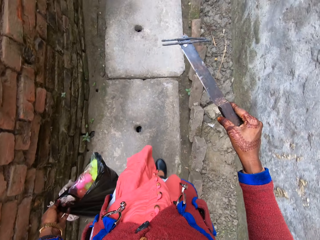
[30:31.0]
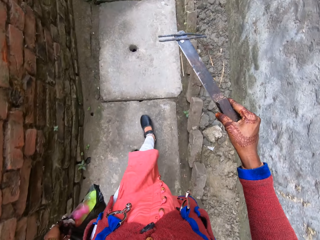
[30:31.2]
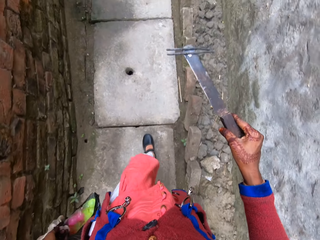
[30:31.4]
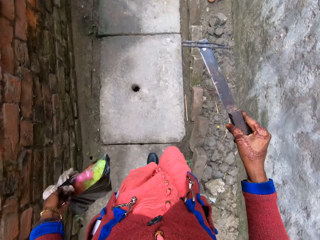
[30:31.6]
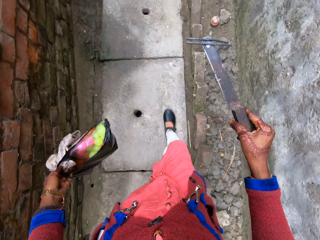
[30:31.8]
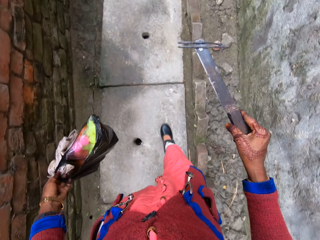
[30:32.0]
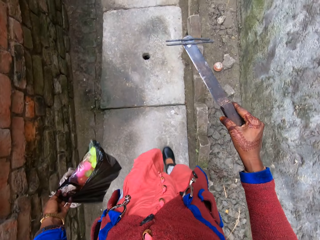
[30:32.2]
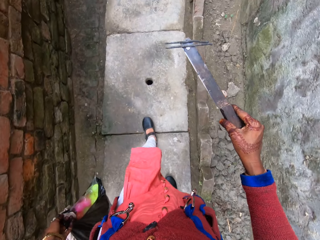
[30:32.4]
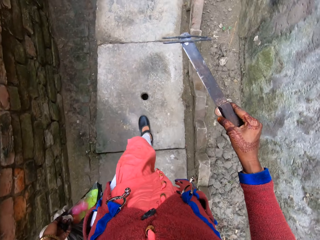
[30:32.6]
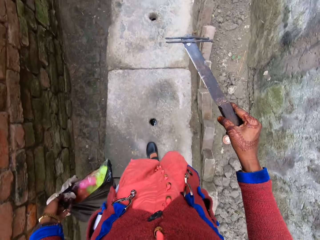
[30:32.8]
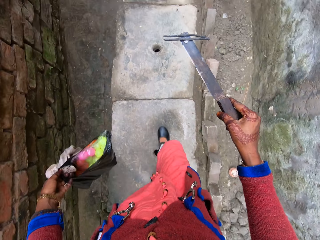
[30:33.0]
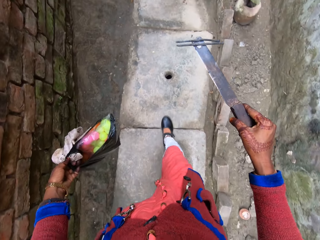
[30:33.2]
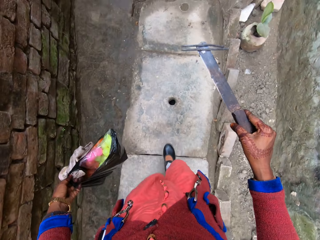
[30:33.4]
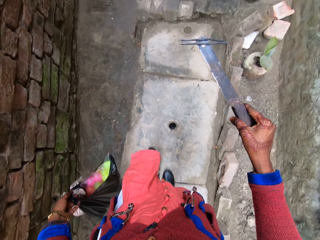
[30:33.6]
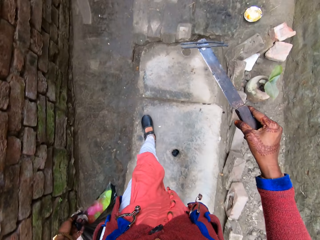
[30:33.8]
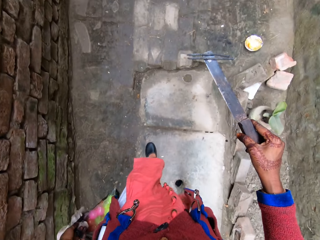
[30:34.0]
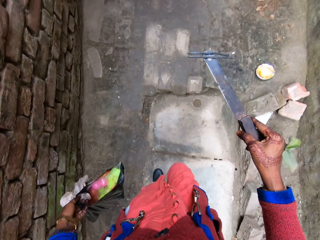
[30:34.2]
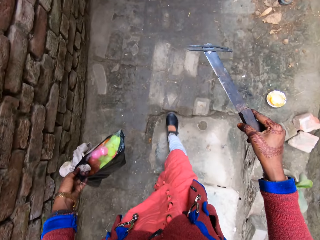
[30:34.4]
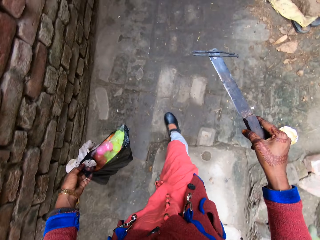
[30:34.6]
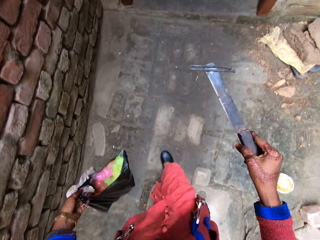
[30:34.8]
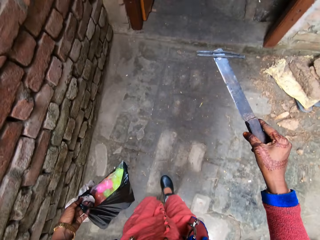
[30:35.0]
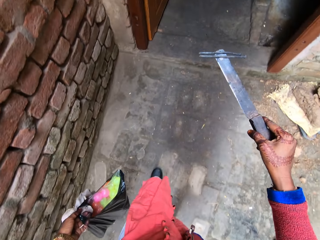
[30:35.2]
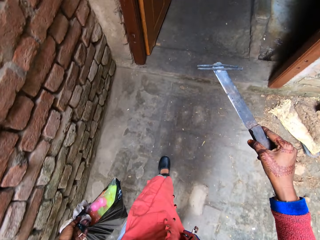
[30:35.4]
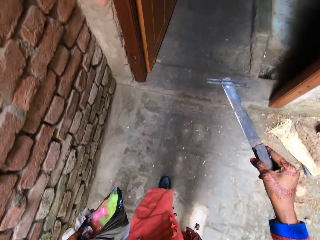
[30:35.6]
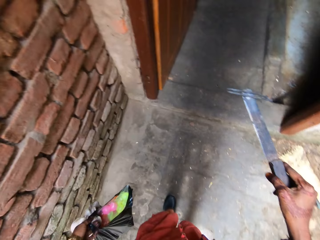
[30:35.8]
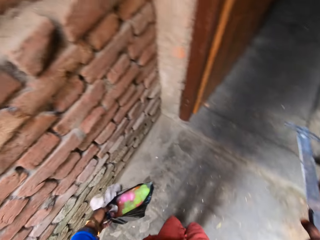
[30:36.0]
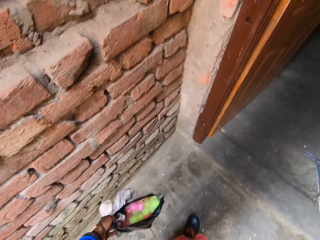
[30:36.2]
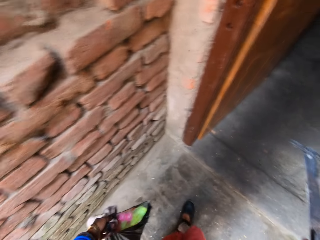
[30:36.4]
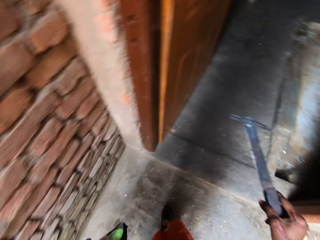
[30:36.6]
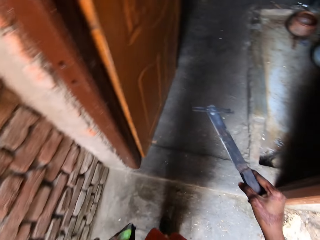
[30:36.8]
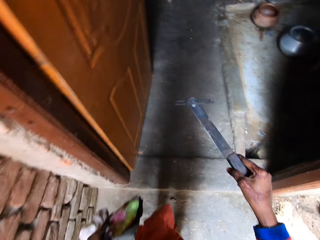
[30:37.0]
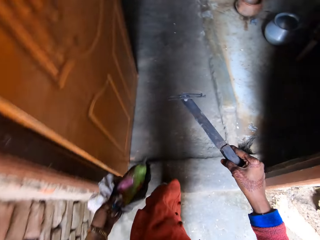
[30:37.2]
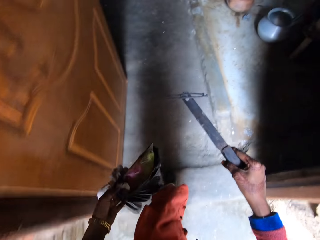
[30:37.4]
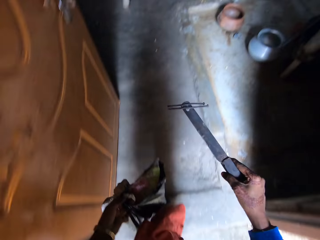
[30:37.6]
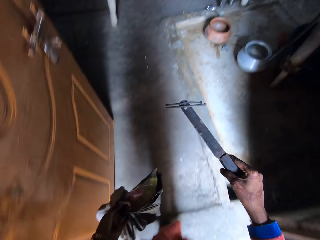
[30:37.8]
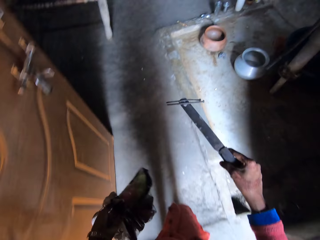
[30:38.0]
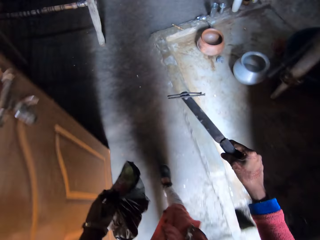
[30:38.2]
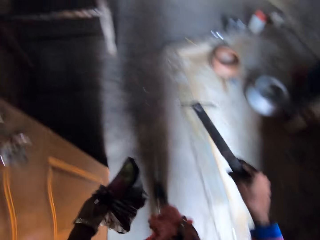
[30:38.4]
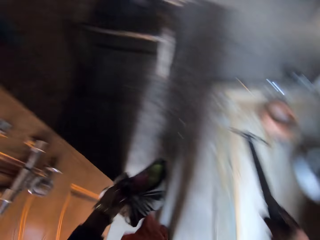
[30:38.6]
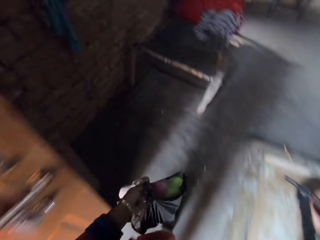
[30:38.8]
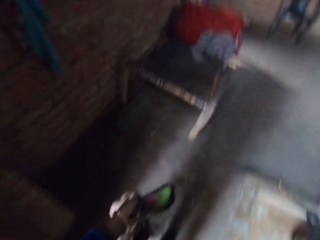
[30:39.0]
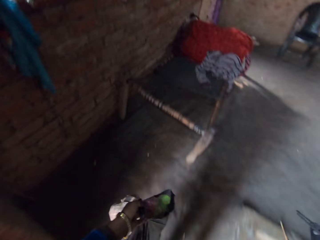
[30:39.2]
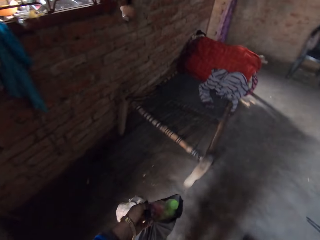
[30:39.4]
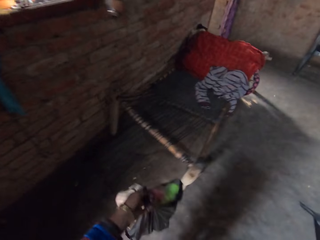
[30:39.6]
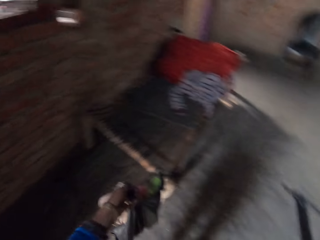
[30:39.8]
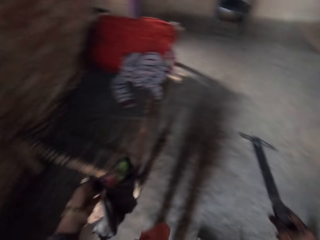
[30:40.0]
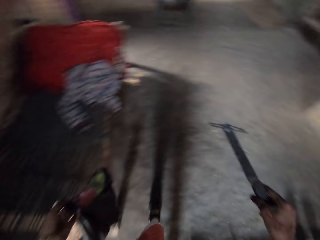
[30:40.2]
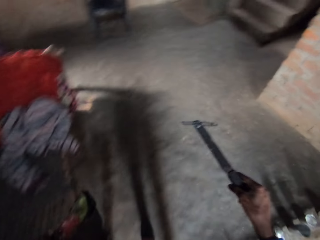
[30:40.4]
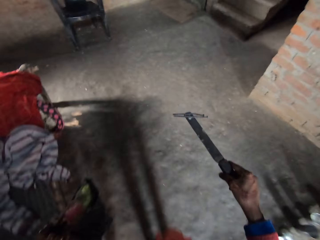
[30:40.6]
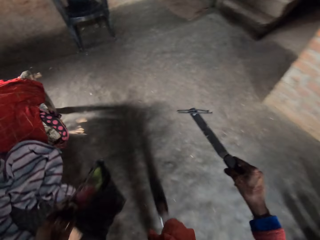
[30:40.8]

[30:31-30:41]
The camera wearer enters the house.

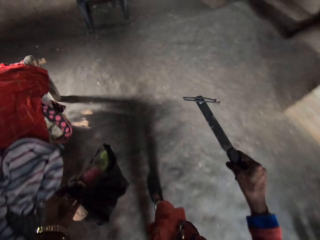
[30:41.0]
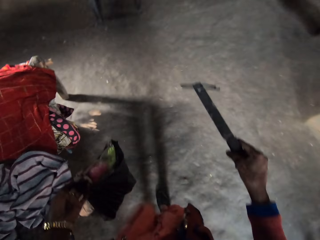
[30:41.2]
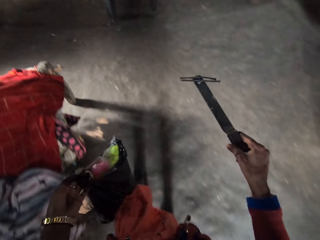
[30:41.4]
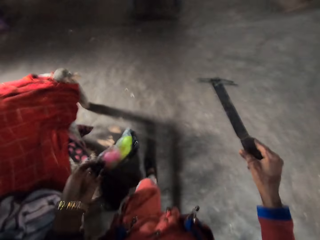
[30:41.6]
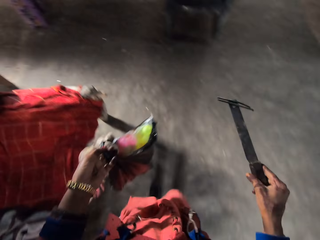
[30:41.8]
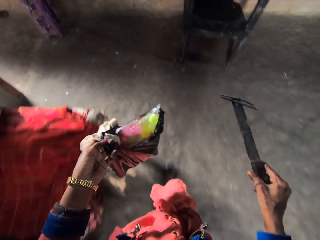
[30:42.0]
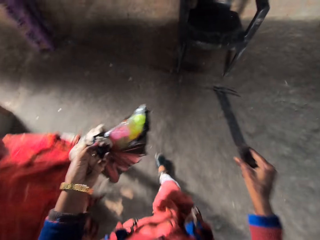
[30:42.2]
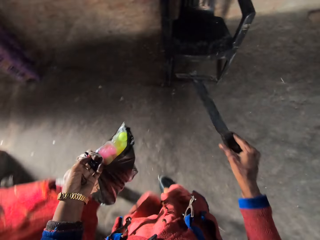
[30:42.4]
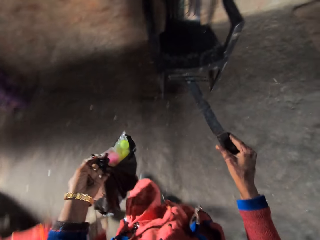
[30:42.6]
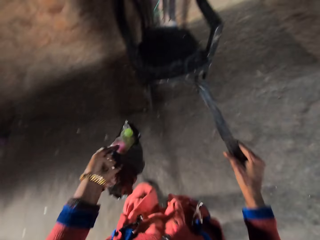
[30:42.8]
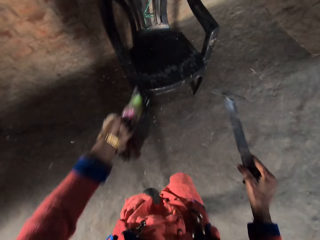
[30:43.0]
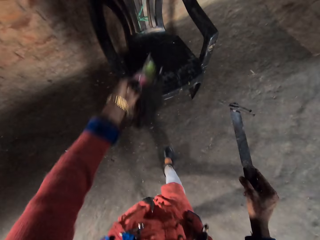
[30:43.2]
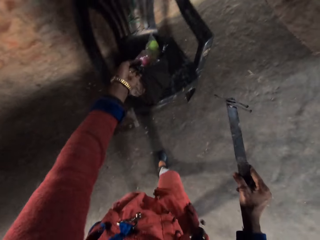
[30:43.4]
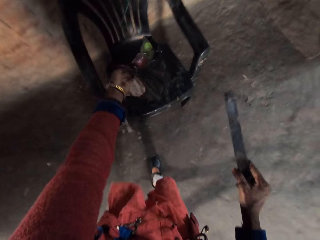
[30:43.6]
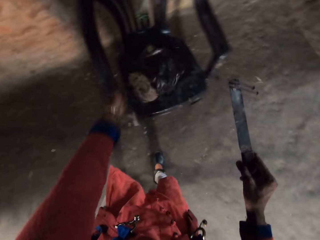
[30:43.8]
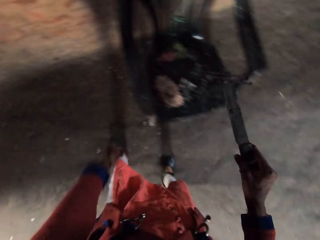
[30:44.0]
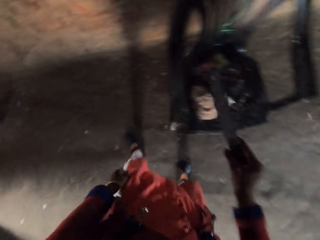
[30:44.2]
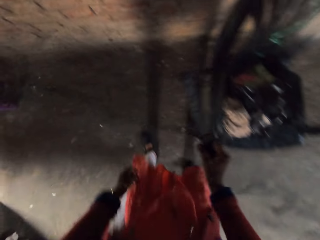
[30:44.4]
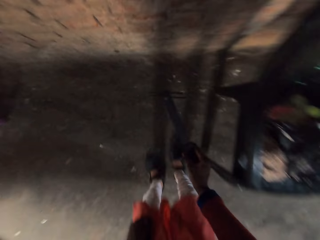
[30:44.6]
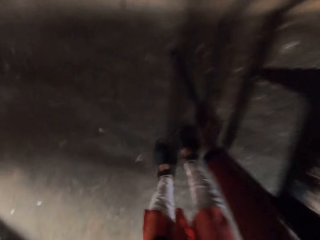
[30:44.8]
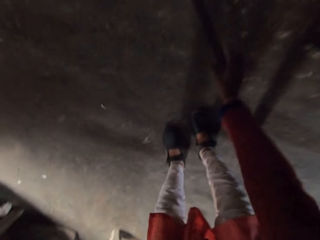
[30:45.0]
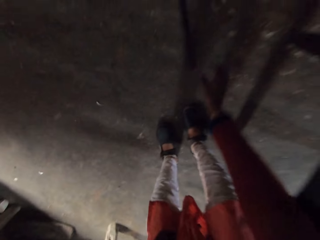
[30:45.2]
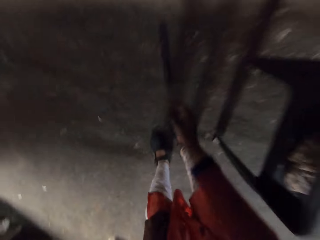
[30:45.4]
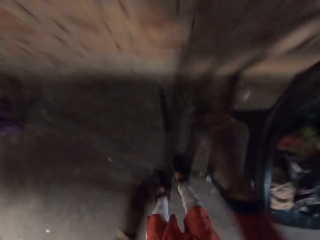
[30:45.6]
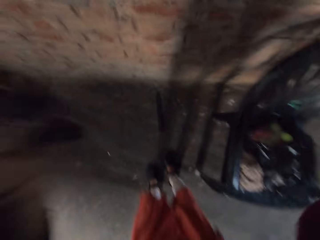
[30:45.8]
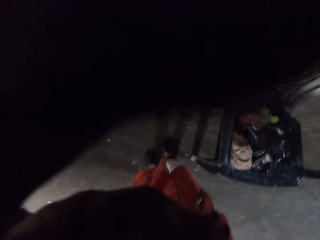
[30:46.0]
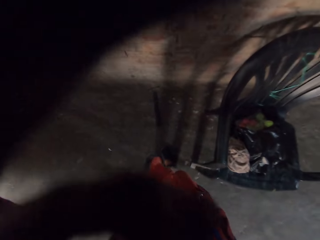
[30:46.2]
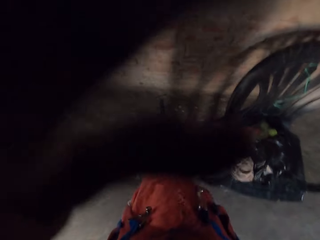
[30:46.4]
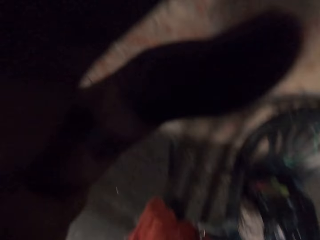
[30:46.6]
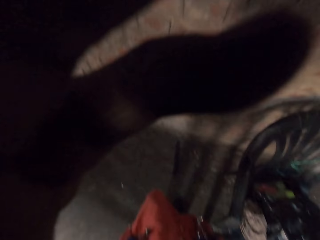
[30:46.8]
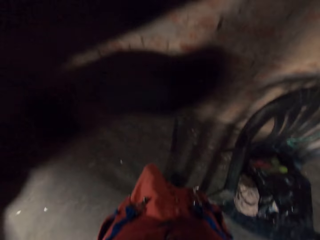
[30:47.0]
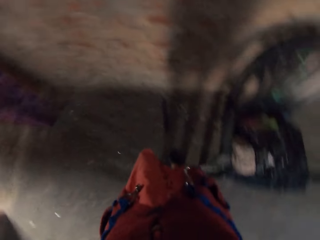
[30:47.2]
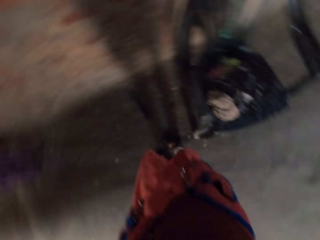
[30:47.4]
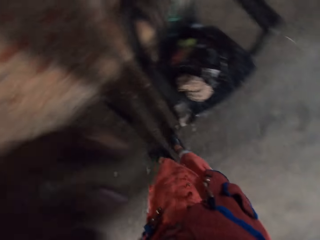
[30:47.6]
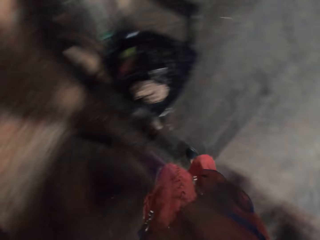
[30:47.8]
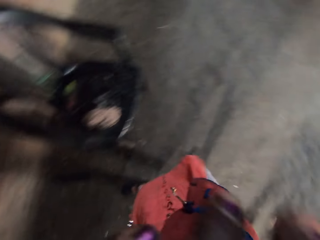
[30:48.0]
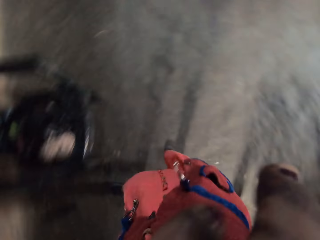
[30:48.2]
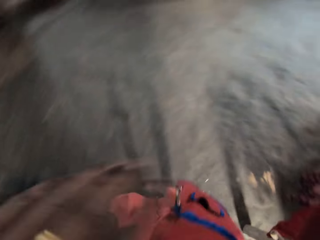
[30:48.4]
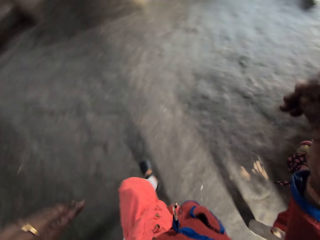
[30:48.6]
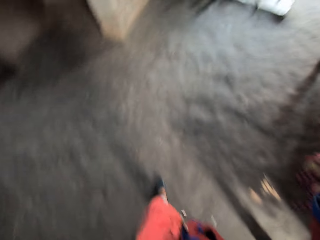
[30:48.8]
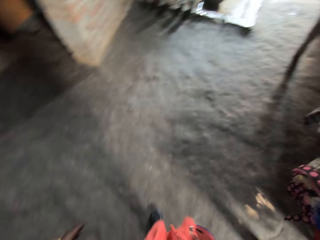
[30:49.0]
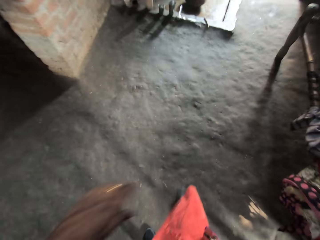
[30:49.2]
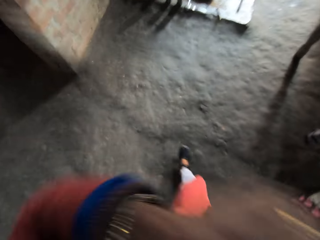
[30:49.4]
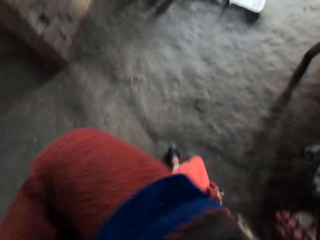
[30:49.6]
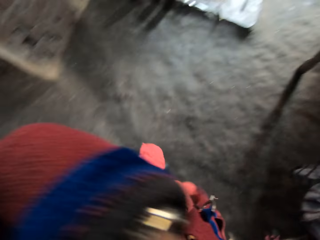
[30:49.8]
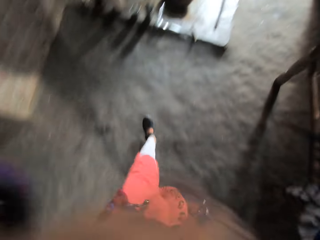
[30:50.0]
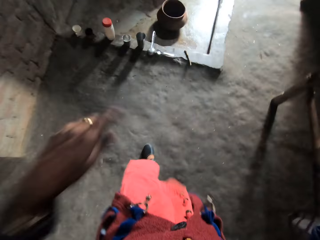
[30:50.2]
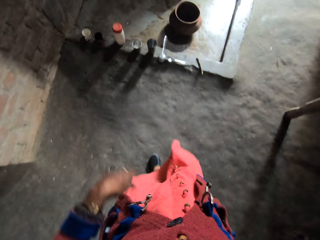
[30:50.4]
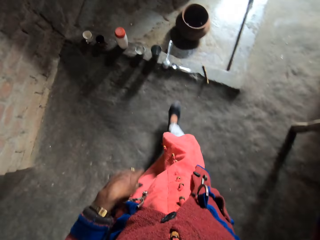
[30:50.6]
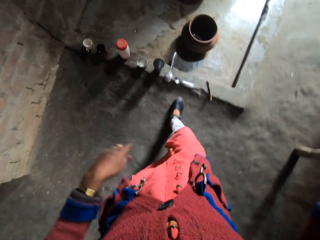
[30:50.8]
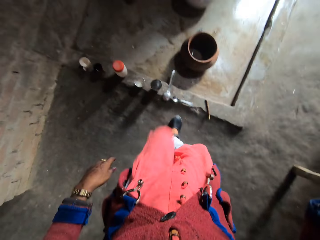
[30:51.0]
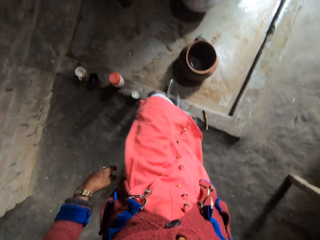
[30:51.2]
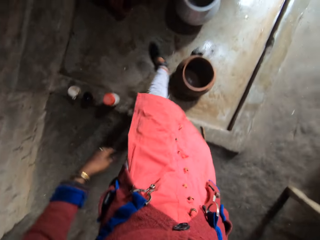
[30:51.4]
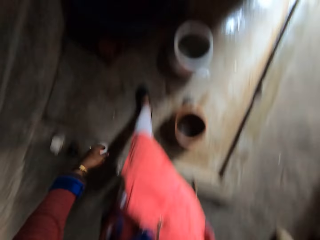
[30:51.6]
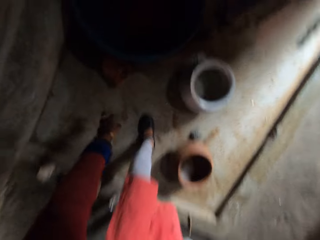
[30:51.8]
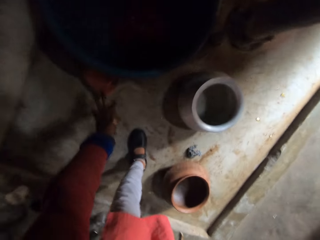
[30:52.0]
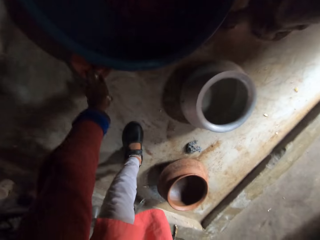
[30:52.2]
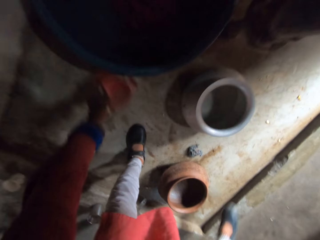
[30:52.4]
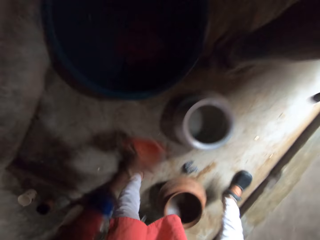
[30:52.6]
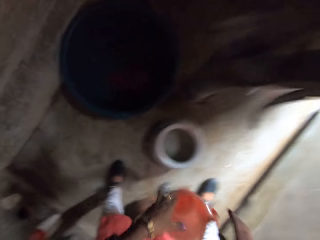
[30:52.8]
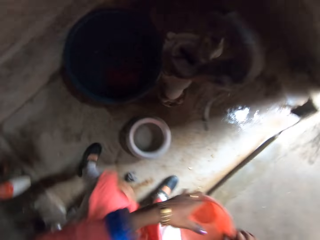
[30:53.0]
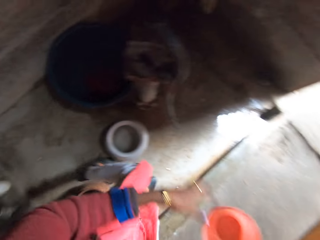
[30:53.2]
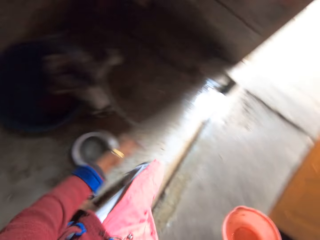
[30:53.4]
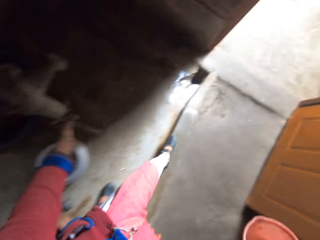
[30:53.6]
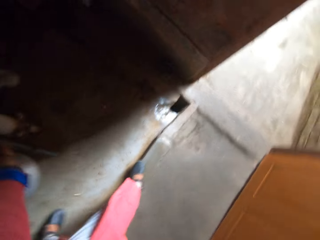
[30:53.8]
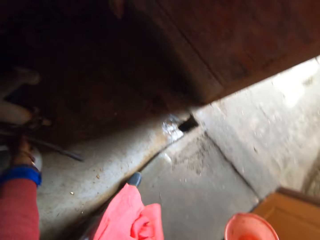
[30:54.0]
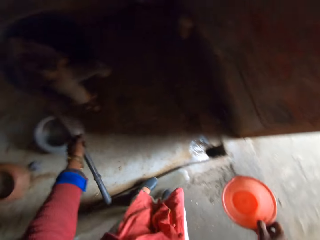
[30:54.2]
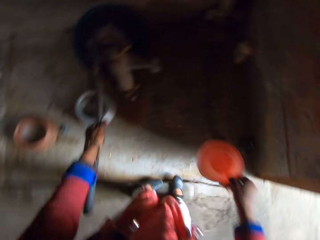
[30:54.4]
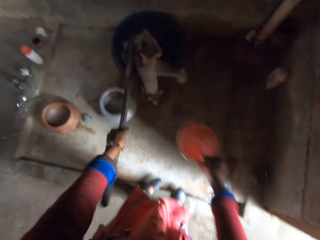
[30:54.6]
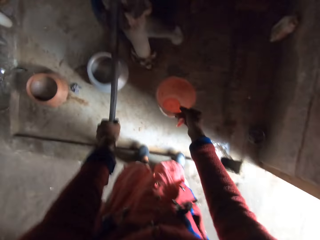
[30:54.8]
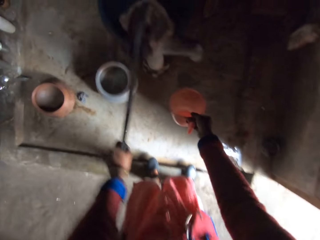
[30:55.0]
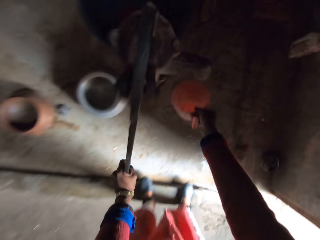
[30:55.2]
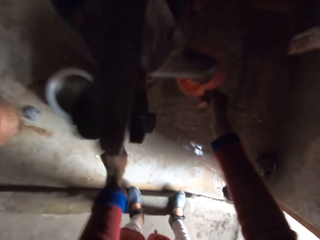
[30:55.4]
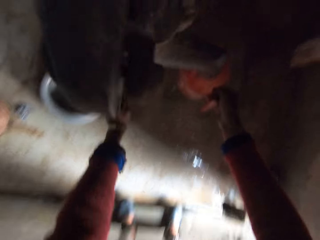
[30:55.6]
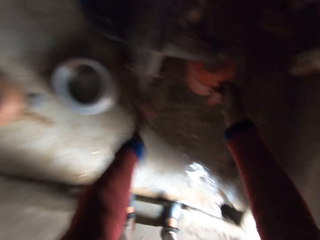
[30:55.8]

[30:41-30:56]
The camera wearer drops the nylon of balls together with the cloth on a chair. They walk around, bend downwards, and drop the knife together with the nails on the ground. They stand up and fix the camera on the head. They walk towards the door. They touch their face with their hand. They wipe their face with a hand. They walk around. They bend downwards and pick up a jug on the ground. They walk around. They move something. They pump water with a public tap. They fetch water in the jug.
